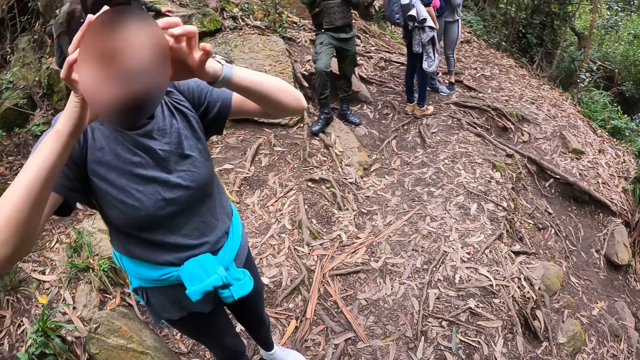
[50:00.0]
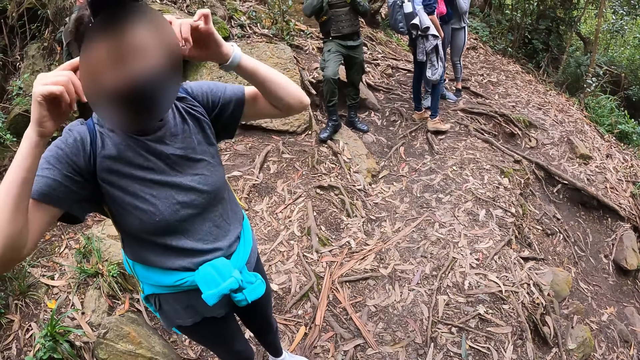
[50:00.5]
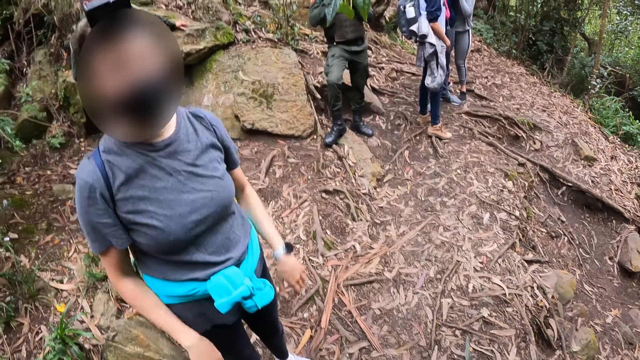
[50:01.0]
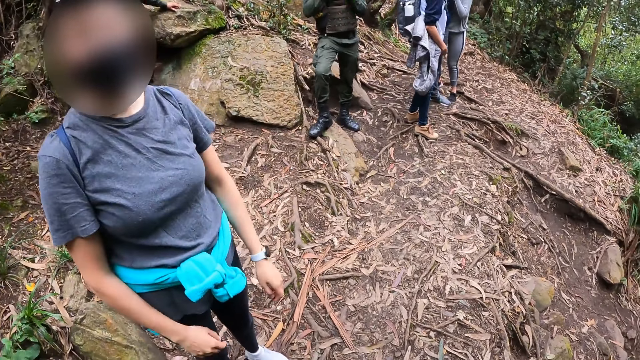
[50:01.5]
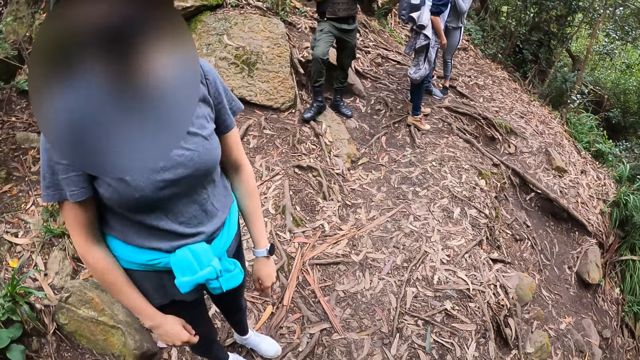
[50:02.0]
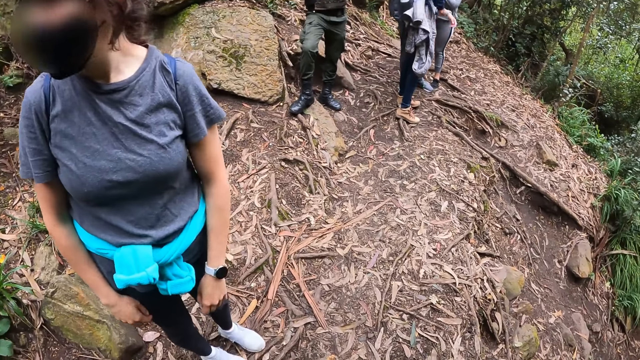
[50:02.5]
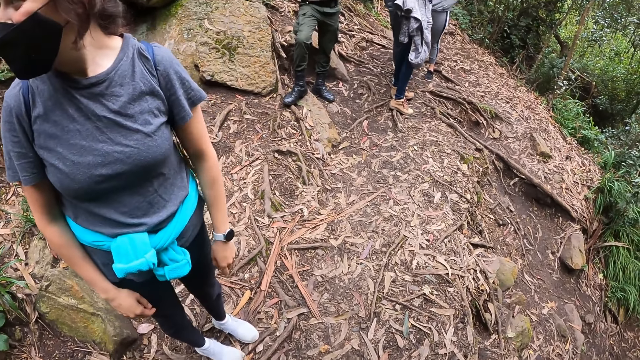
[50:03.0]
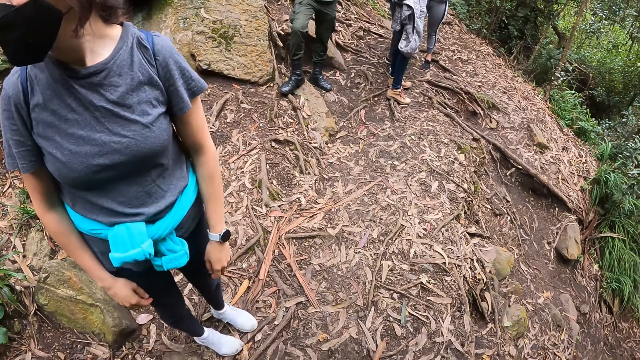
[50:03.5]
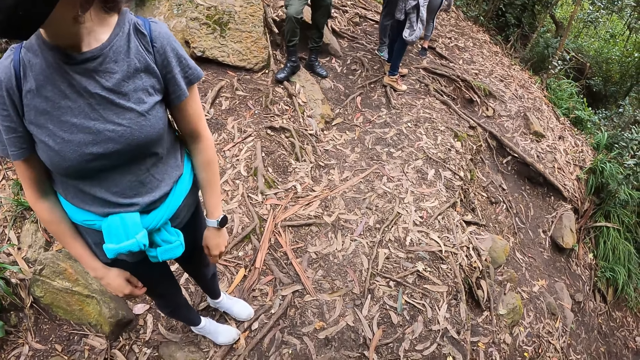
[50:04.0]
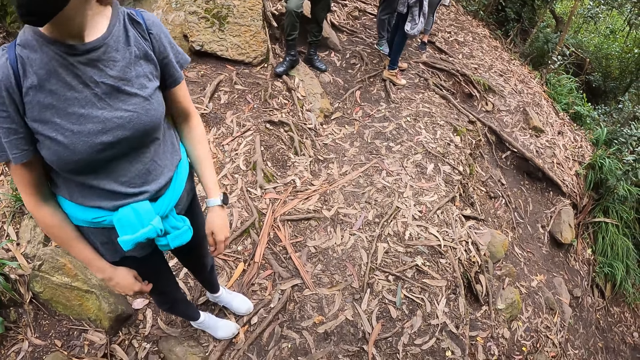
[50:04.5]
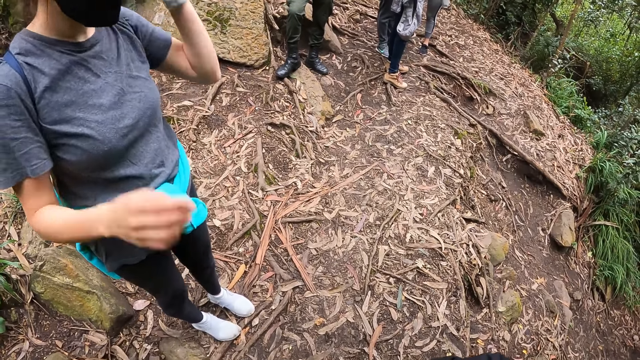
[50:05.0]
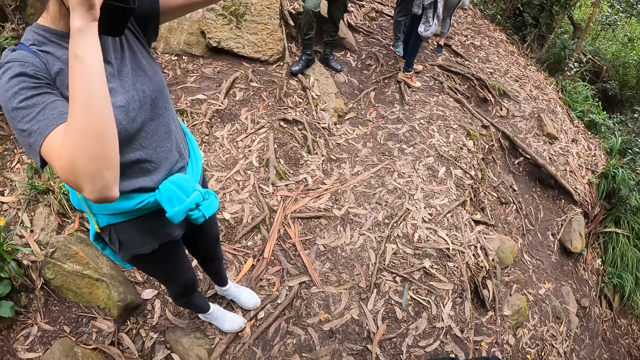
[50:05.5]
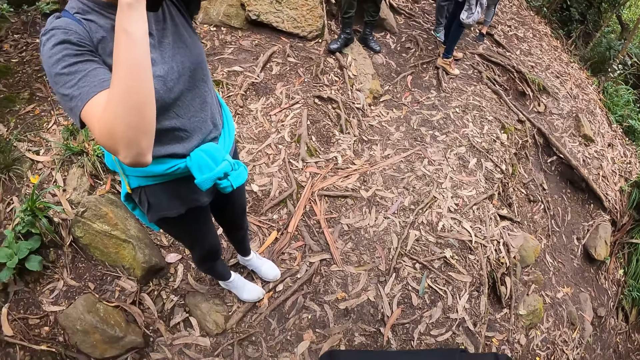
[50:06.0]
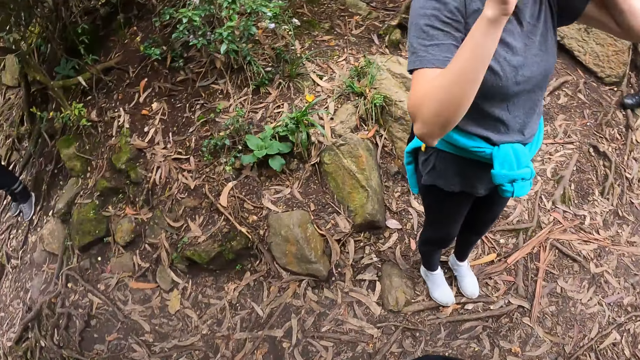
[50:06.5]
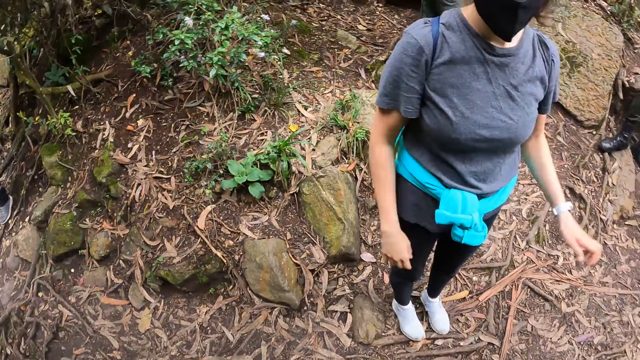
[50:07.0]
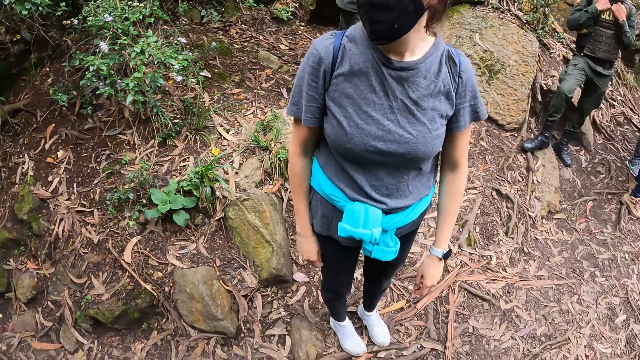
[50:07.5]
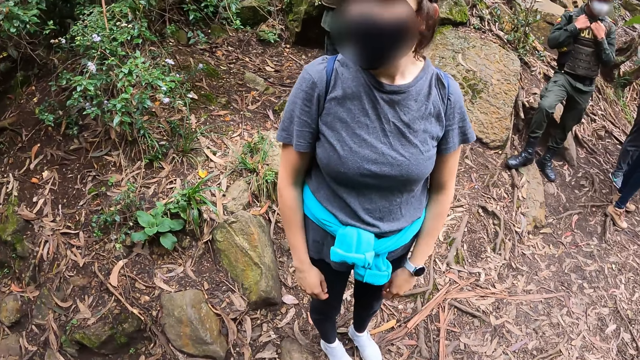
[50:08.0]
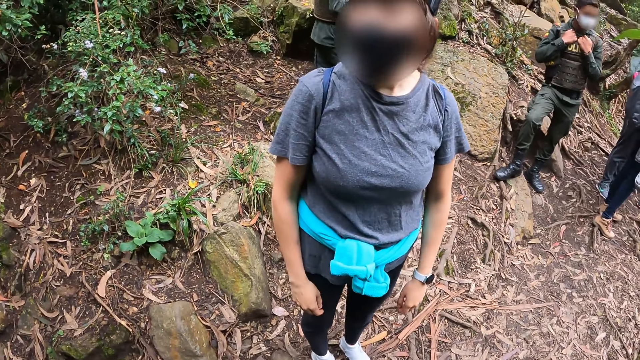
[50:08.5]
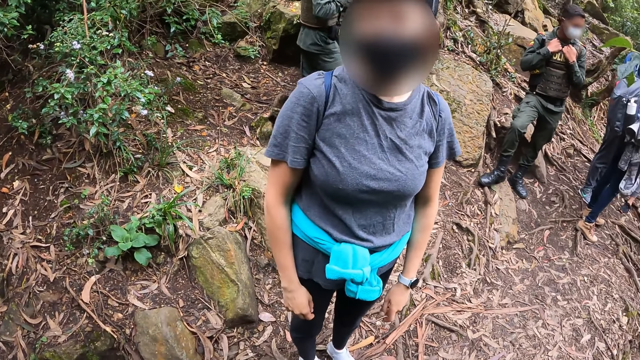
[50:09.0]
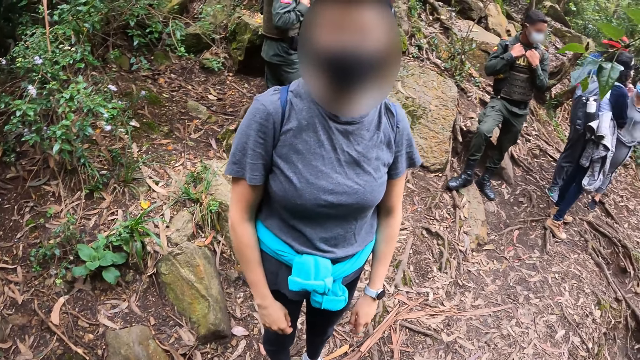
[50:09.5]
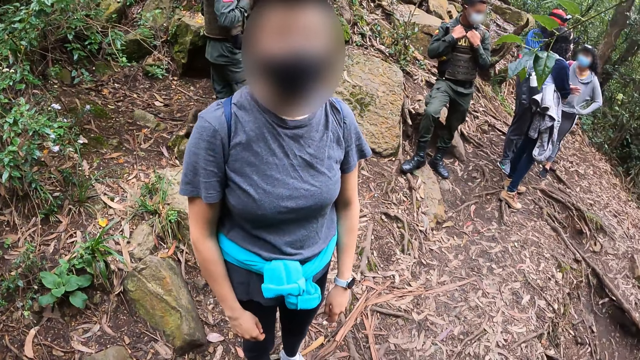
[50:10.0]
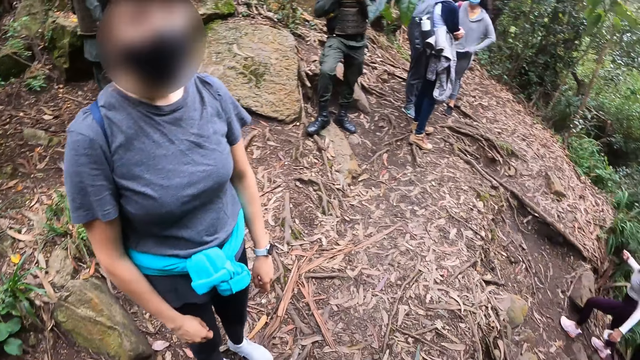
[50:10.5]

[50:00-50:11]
The woman adjusts a camera on her head with both hands. The camera wearer looks around.

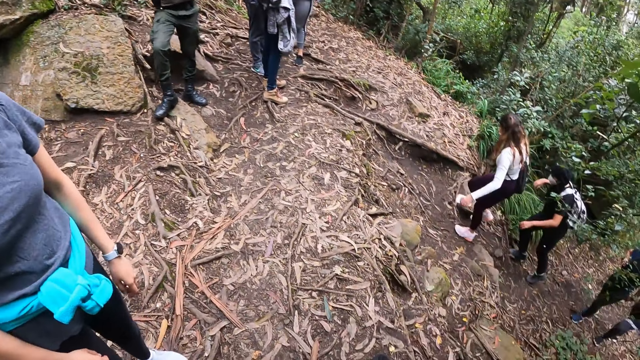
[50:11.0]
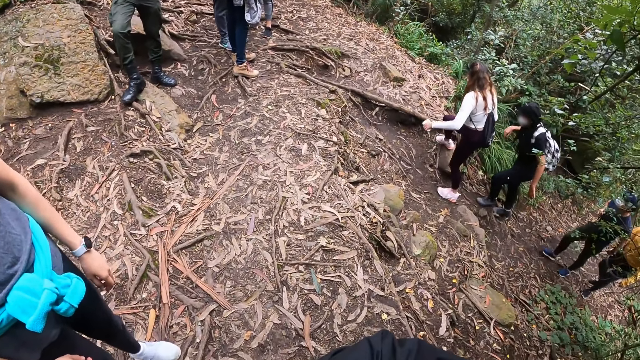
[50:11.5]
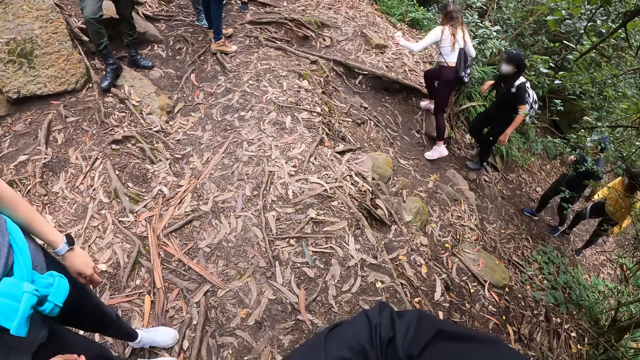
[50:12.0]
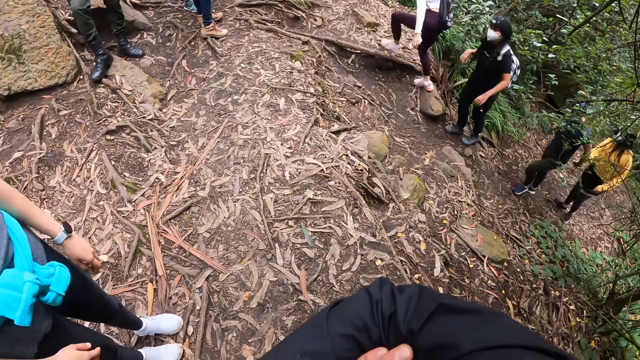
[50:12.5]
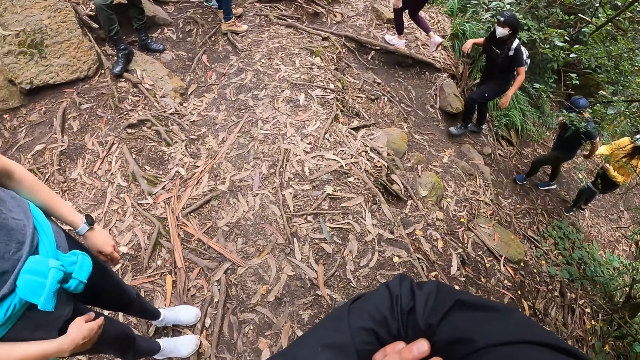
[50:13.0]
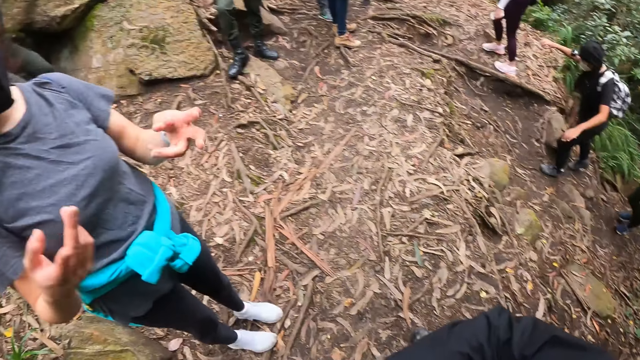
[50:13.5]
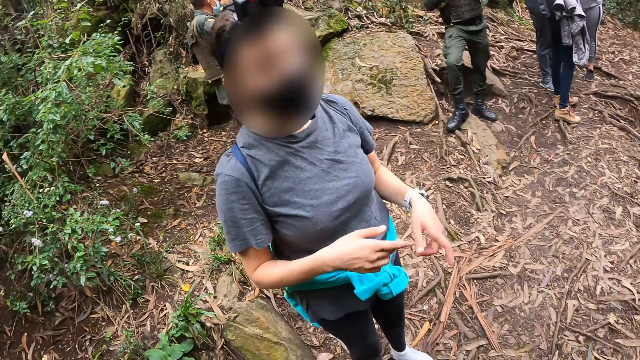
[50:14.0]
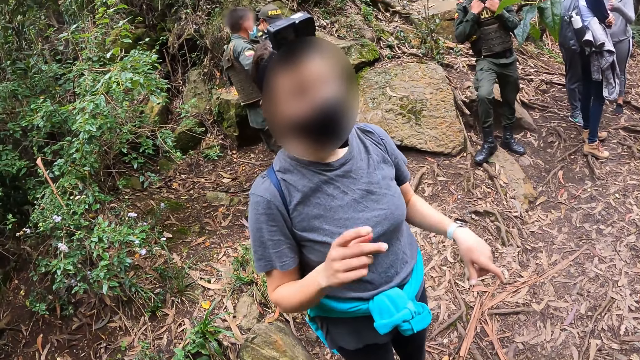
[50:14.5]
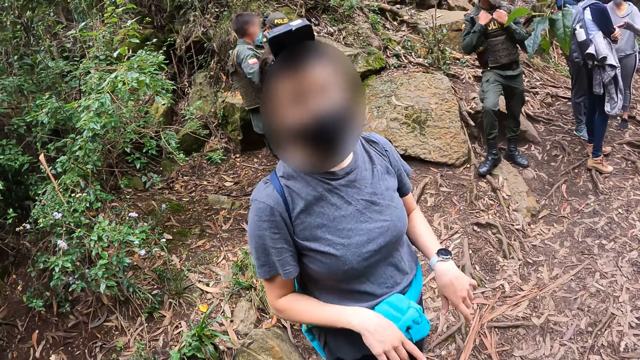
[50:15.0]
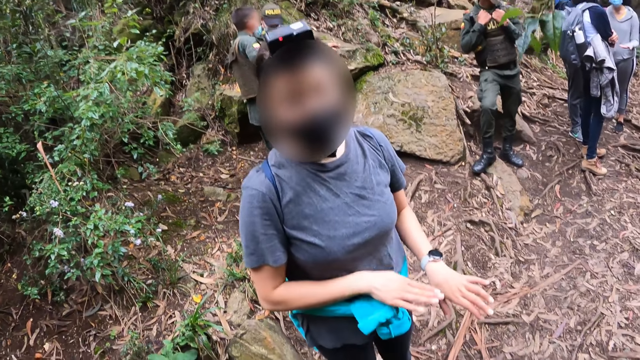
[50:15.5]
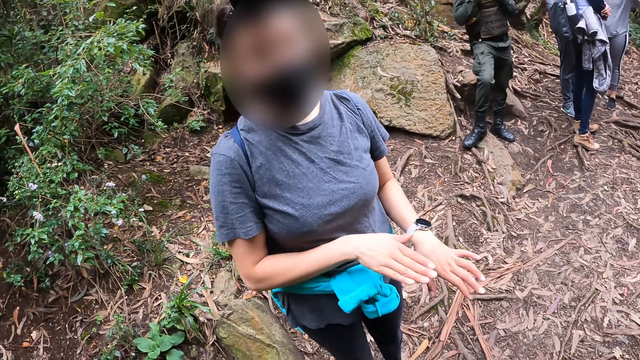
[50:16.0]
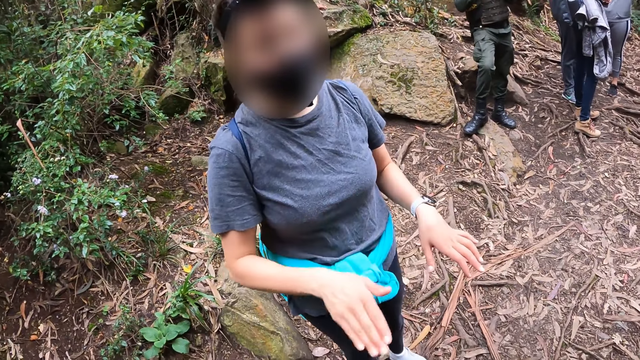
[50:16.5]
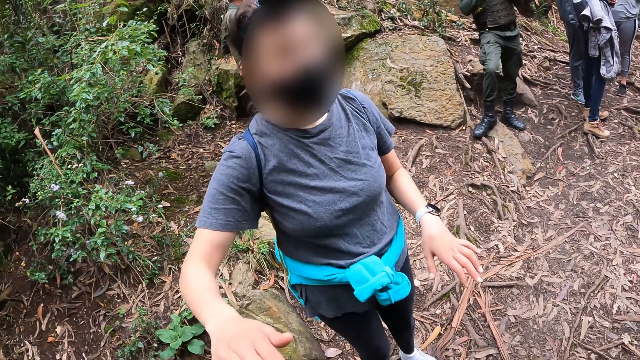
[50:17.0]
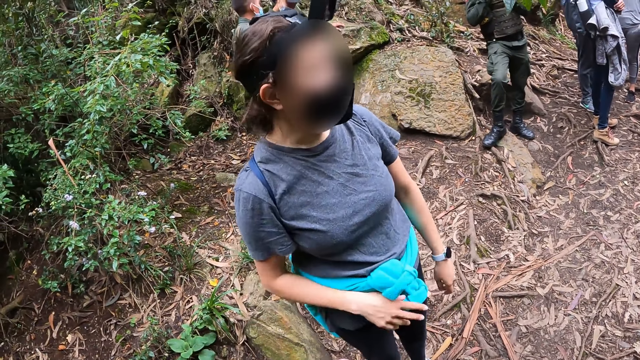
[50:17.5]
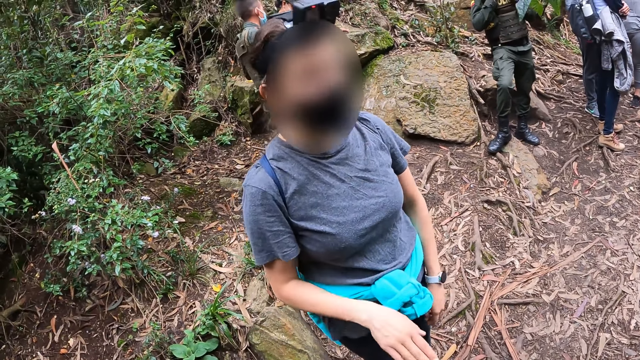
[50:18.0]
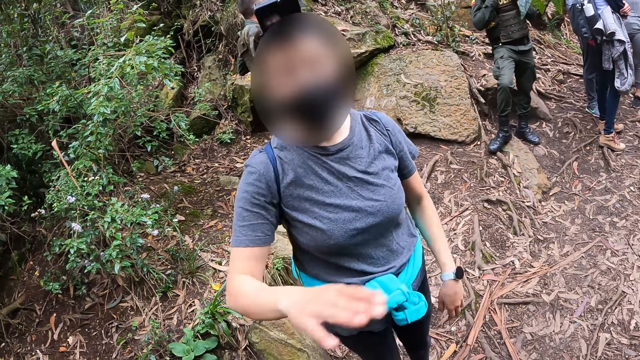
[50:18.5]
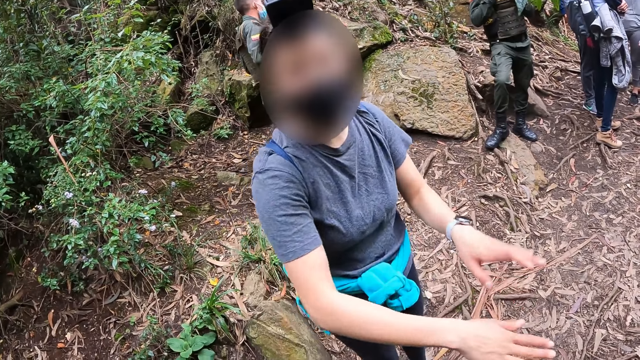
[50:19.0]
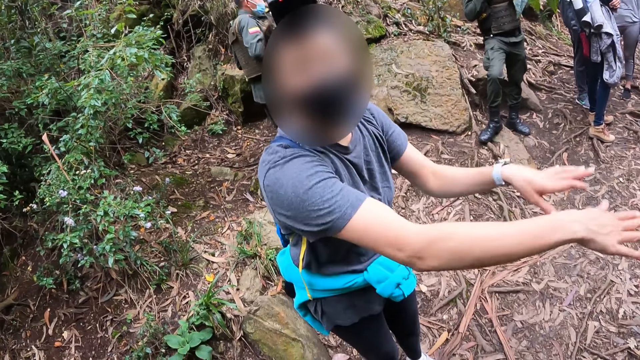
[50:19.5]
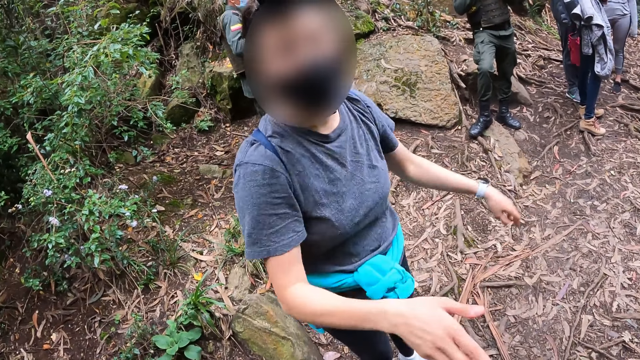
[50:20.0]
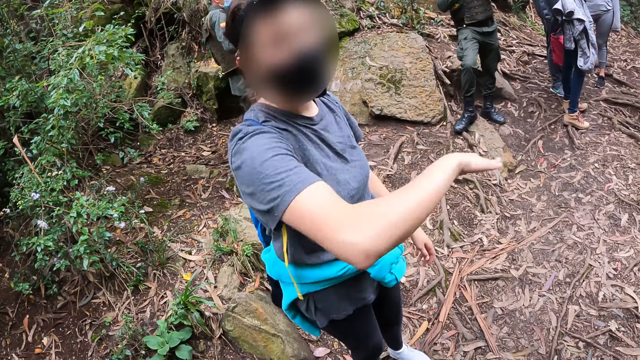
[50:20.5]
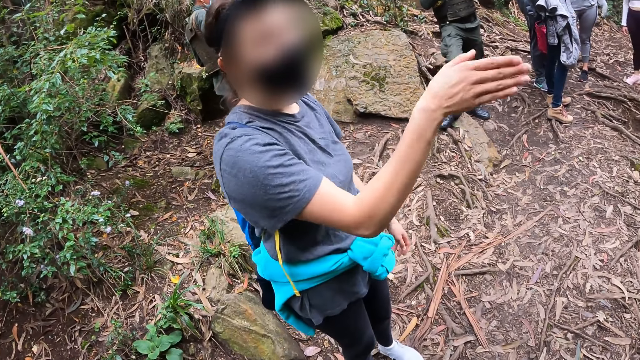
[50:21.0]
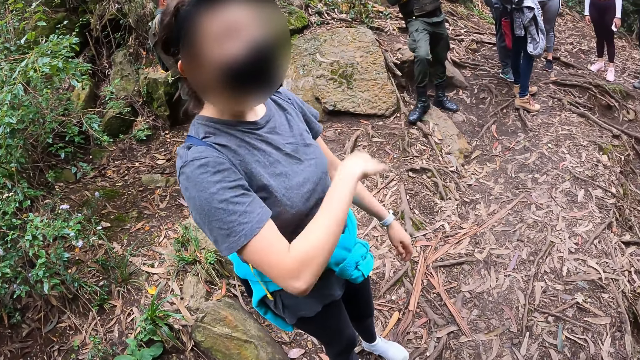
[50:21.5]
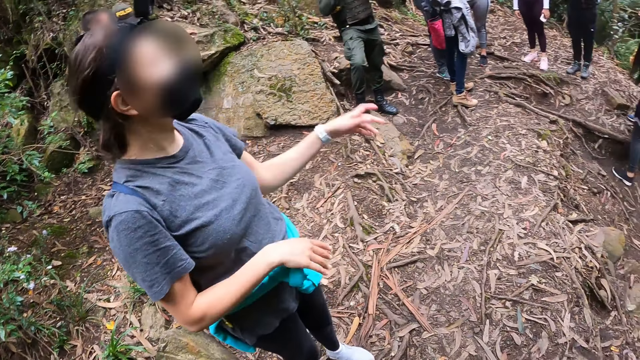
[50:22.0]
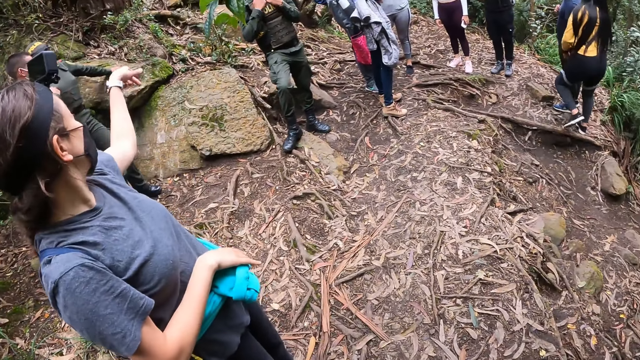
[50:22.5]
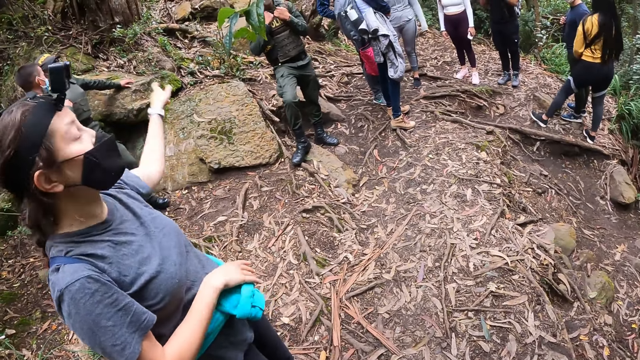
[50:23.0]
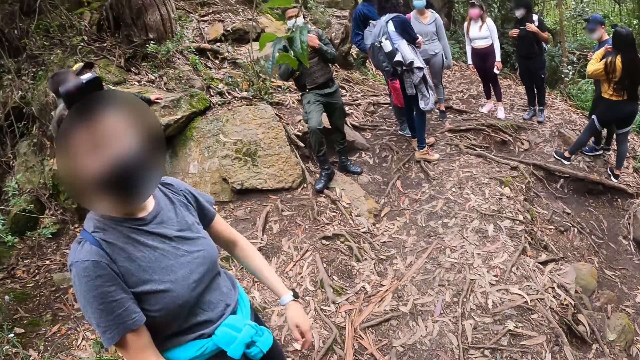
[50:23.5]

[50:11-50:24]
The woman gestures with both hands. The woman interacts with the camera wearer.
